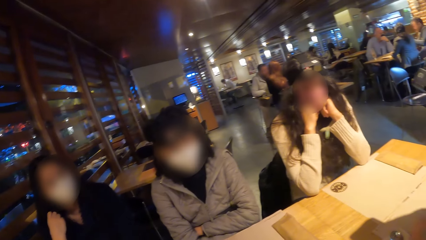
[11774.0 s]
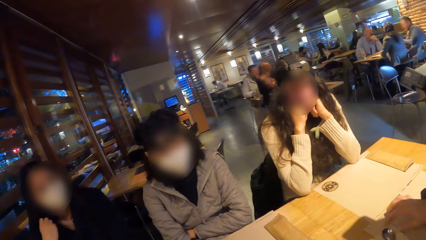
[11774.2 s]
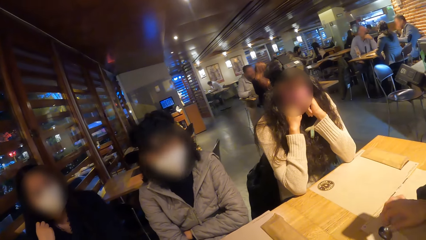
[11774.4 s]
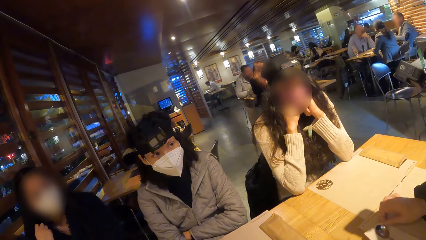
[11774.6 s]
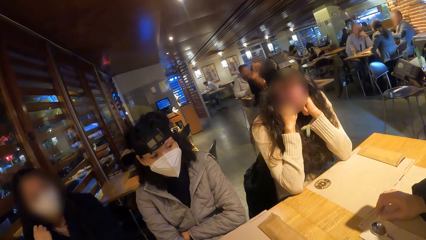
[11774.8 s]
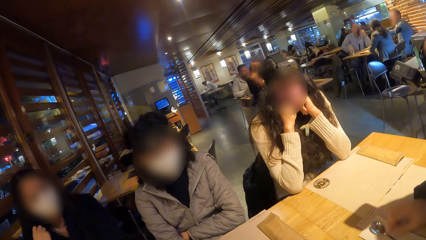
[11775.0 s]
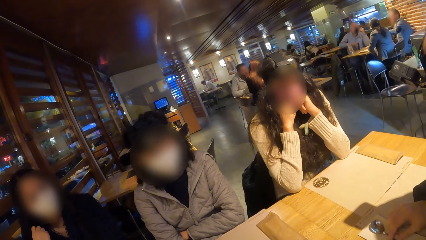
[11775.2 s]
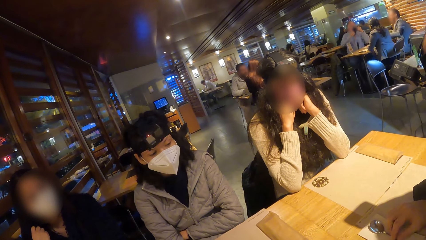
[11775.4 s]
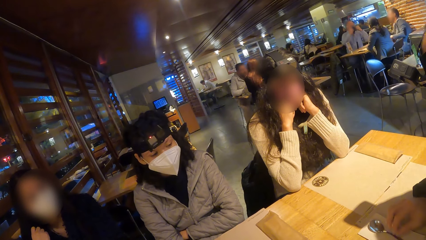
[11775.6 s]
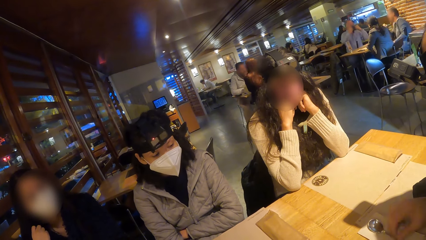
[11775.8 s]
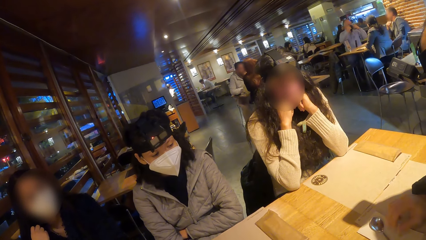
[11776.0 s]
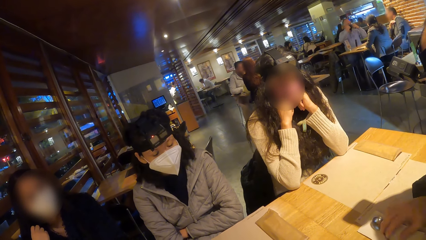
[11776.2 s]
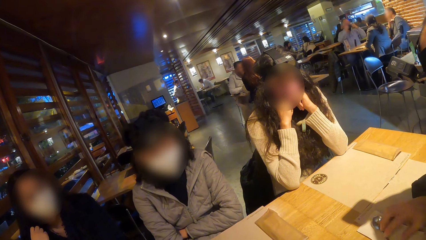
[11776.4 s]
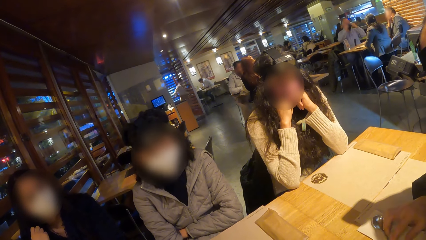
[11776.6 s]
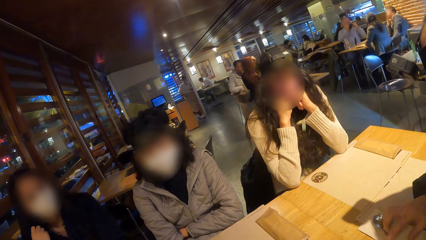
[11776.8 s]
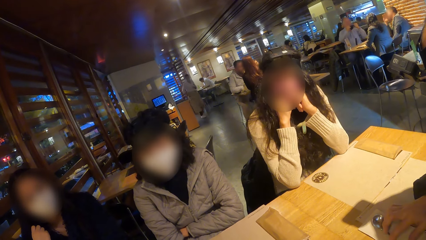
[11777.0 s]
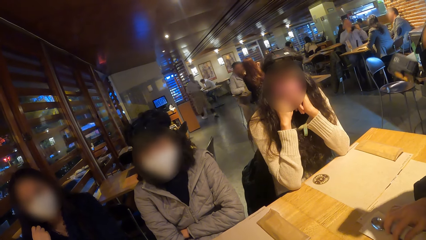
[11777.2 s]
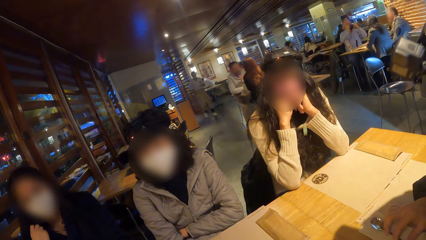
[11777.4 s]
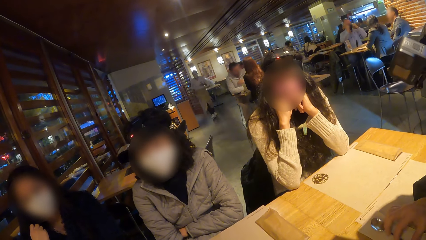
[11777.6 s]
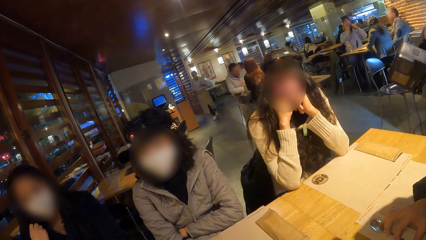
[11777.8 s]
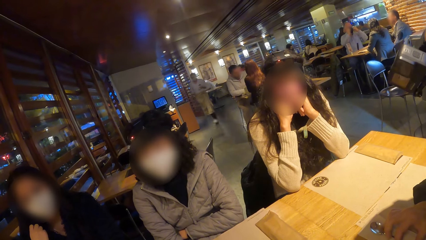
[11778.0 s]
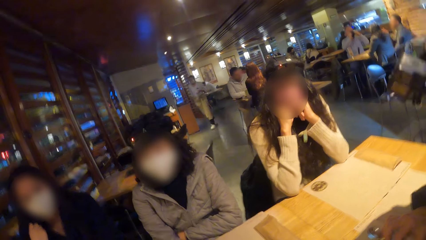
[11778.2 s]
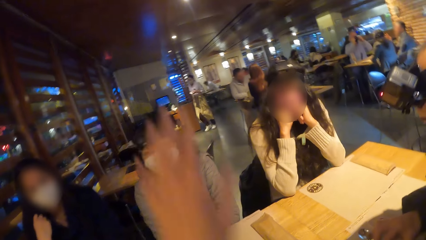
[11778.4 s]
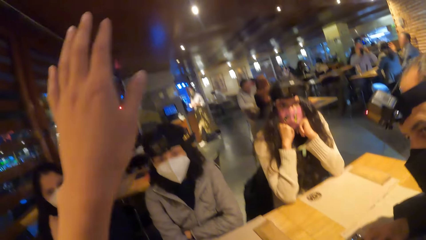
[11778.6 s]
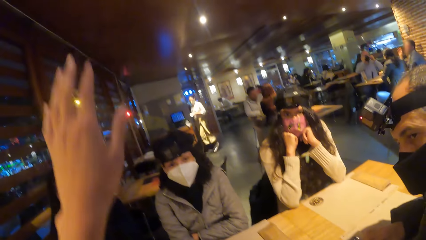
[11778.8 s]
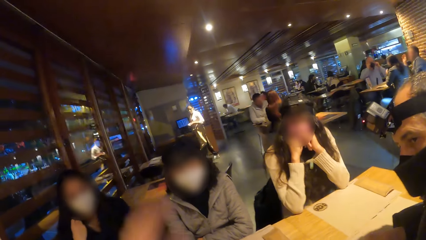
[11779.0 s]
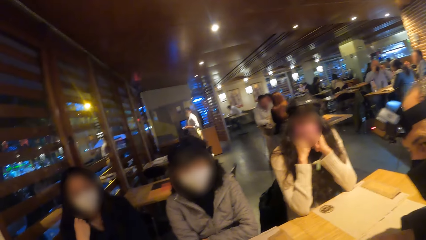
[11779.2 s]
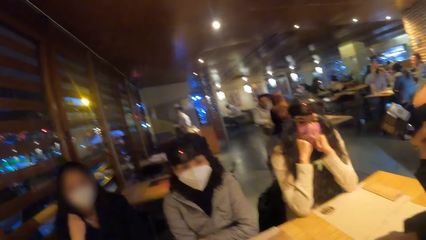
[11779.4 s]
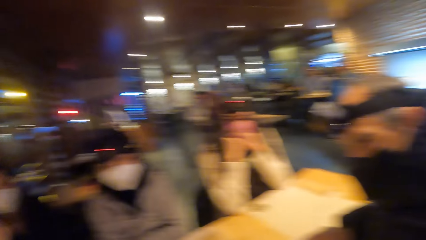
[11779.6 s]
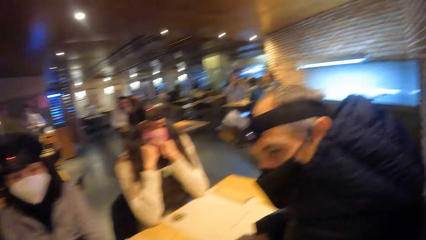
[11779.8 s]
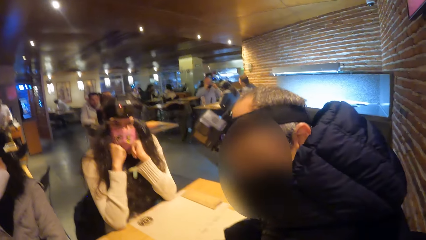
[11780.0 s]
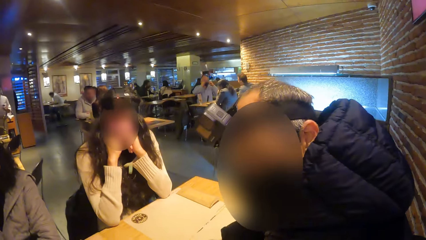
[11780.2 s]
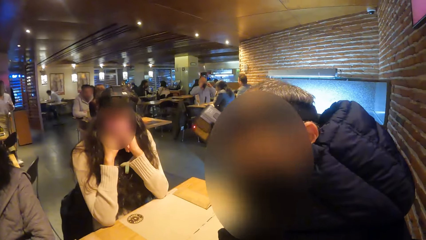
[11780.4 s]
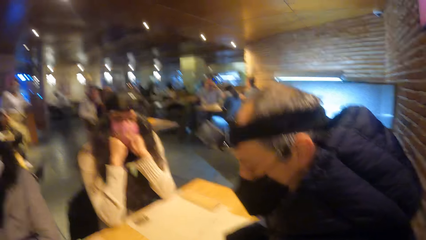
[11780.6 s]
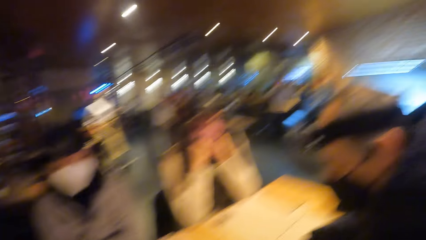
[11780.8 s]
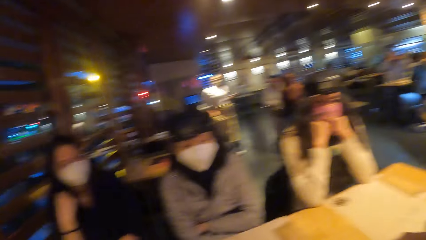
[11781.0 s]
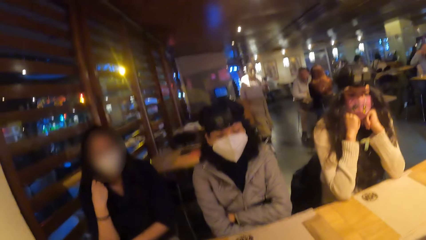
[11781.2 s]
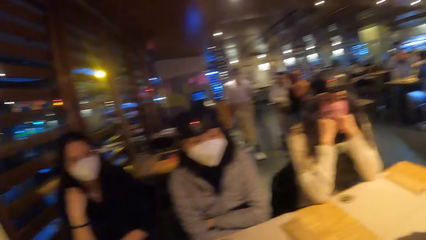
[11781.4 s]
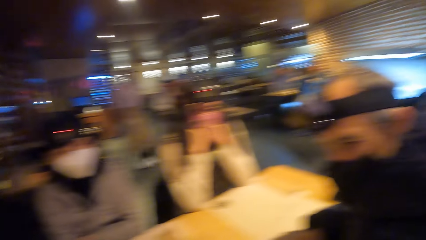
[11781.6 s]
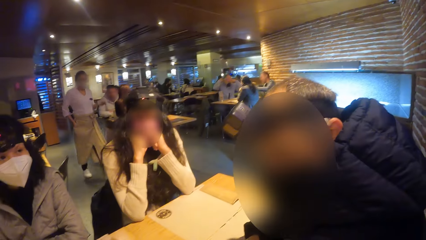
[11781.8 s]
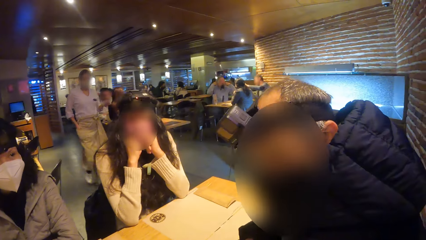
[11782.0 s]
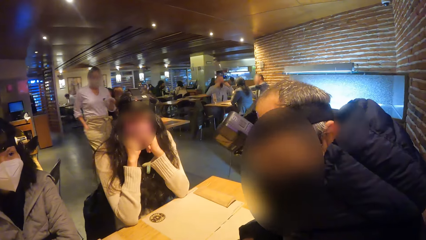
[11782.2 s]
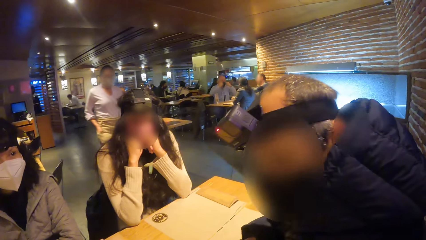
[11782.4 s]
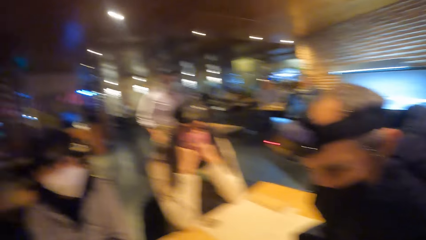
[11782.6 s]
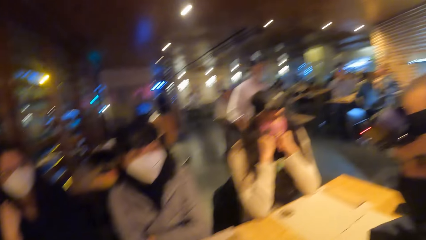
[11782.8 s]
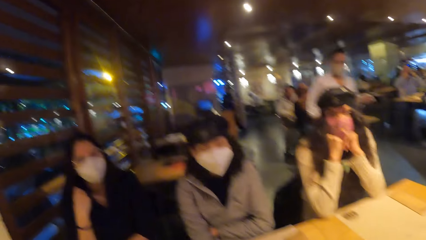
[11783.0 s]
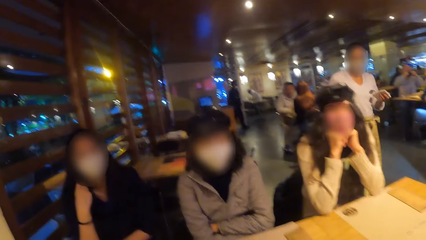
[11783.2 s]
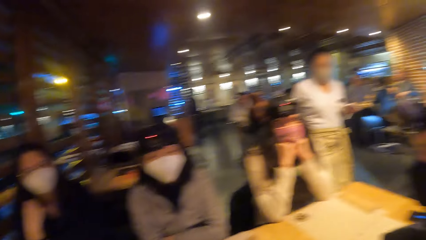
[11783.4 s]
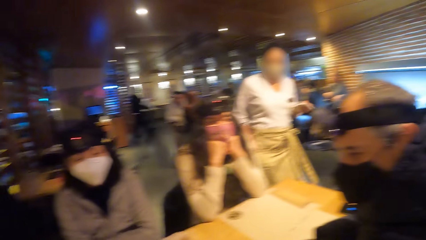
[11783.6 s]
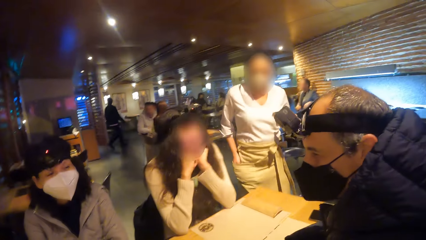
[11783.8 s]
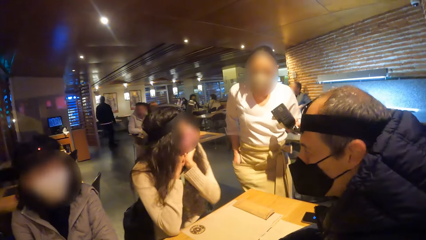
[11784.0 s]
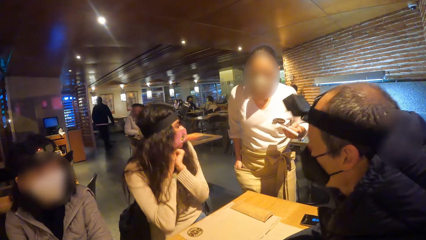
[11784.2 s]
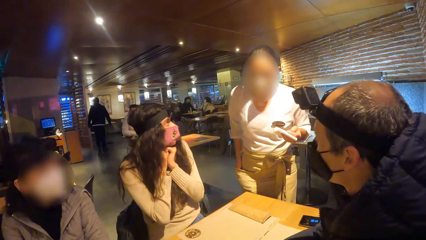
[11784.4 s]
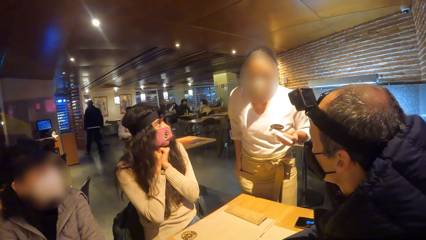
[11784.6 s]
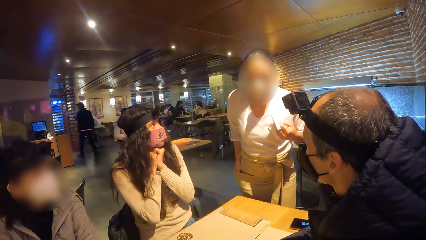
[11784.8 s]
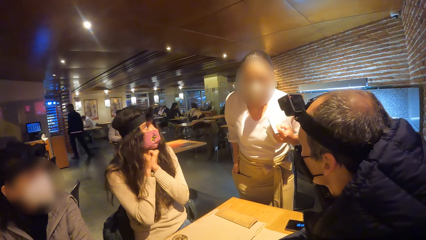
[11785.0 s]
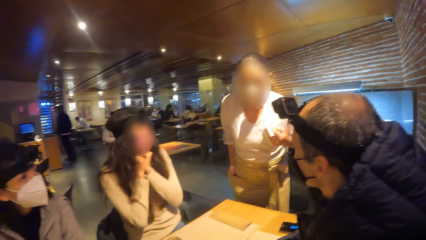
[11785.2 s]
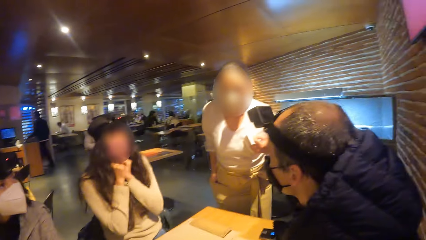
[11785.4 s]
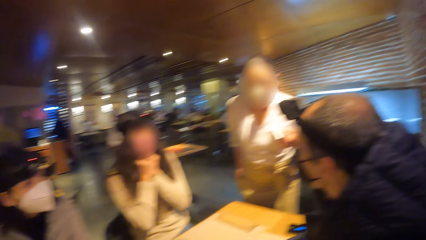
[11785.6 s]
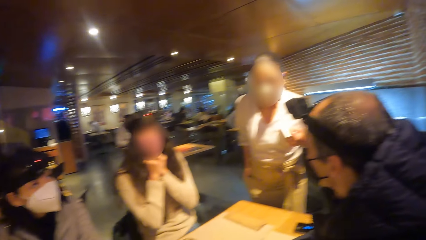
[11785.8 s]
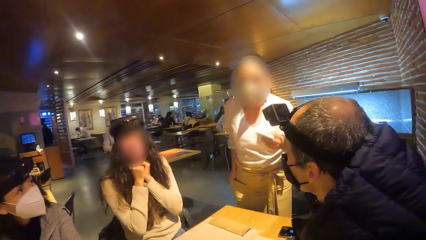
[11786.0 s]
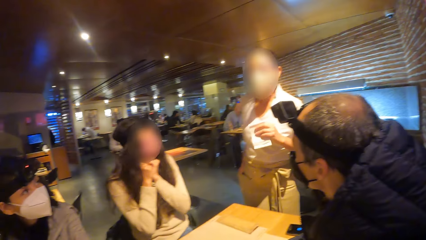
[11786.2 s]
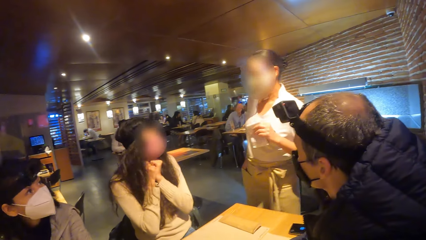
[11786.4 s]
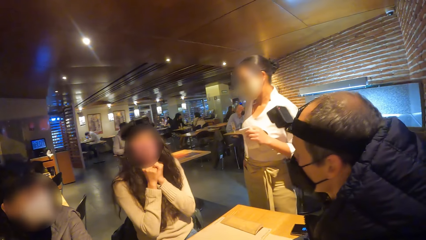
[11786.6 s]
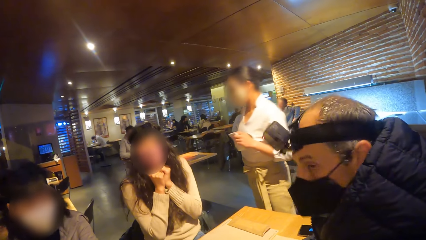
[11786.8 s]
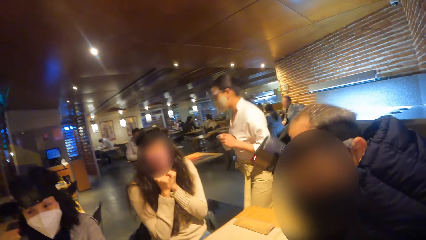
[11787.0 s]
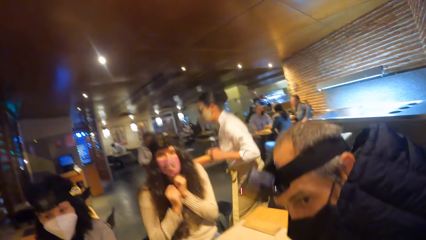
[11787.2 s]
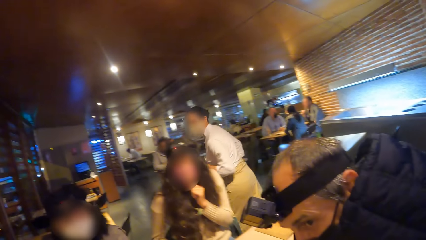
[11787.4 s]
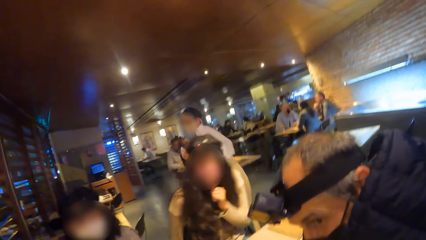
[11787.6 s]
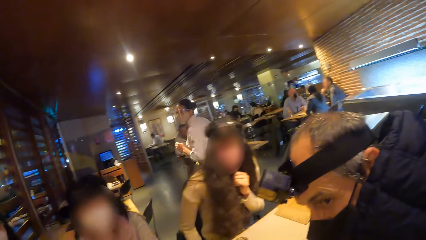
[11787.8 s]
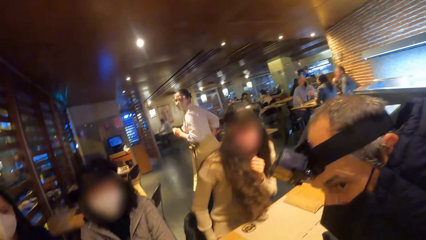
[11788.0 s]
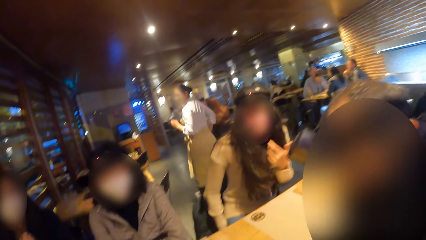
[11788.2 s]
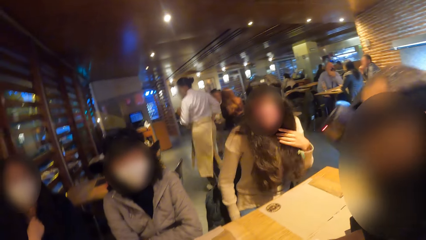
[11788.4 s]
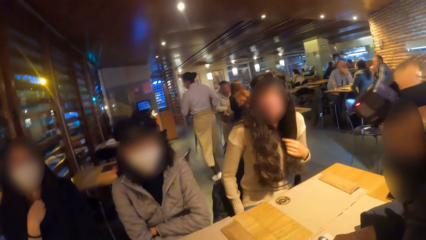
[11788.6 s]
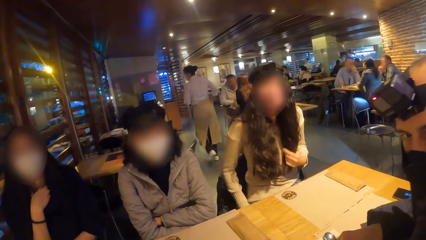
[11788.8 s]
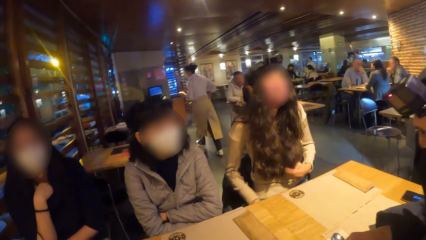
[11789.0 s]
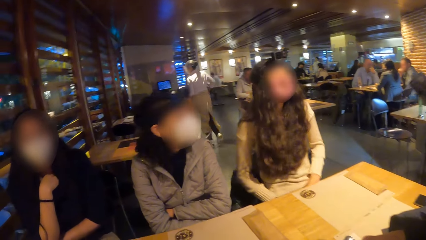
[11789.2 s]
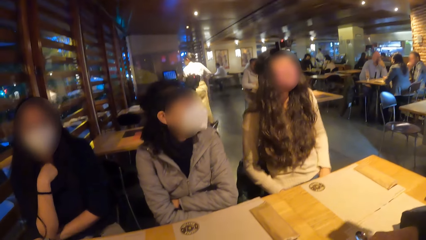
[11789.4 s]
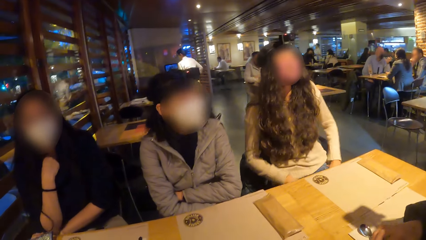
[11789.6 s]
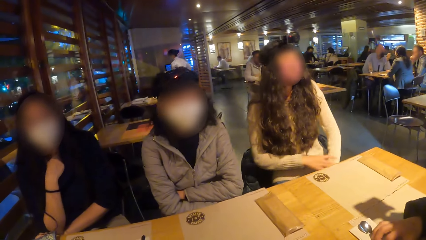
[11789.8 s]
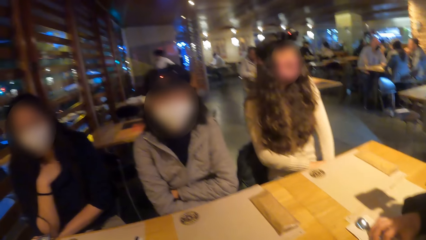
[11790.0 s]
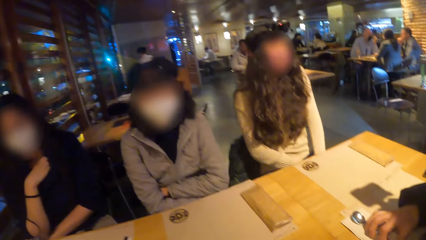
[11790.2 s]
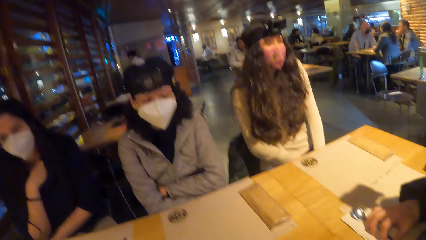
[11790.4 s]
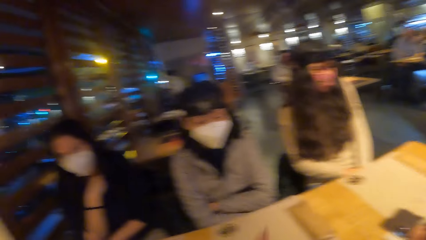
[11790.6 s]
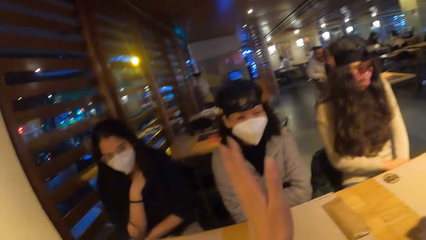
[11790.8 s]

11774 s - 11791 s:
The camera wearer raises her left hand up. She looks around. The waitress walks towards the camera wearer and a group of people. The camera wearer moves the hand. The woman touches her hair with her left hand. The camera wearer looks around.
